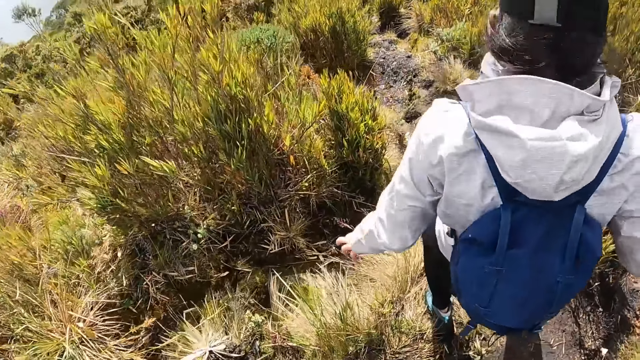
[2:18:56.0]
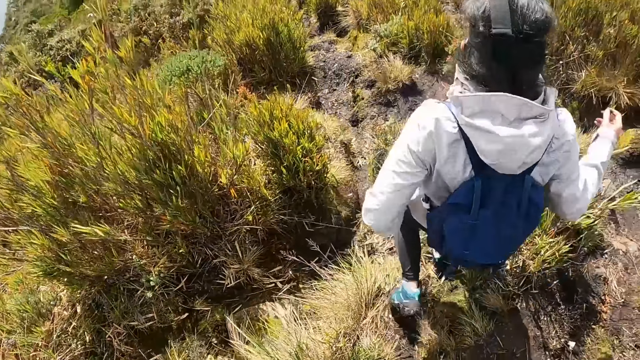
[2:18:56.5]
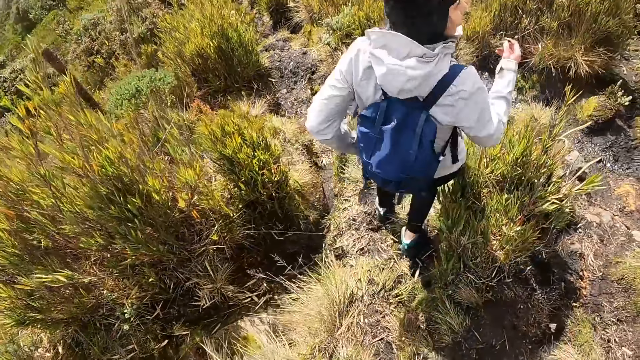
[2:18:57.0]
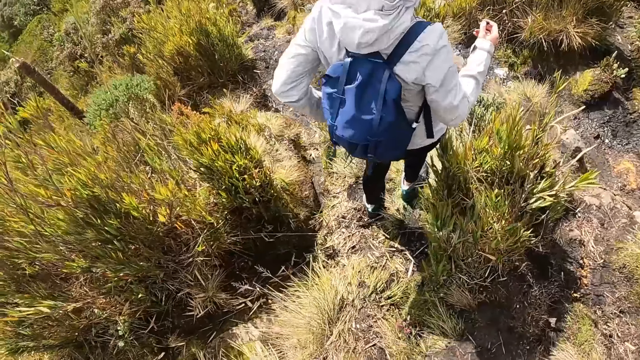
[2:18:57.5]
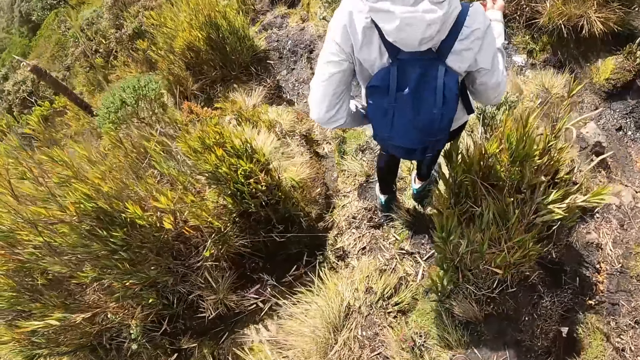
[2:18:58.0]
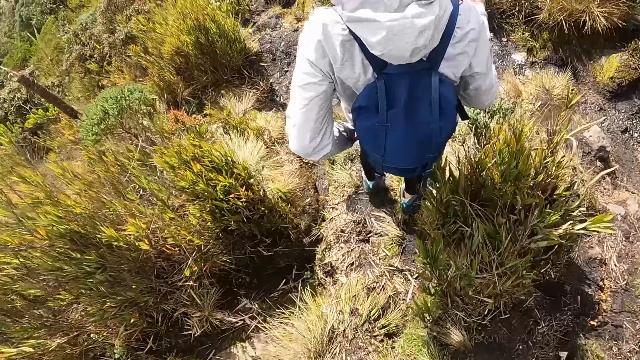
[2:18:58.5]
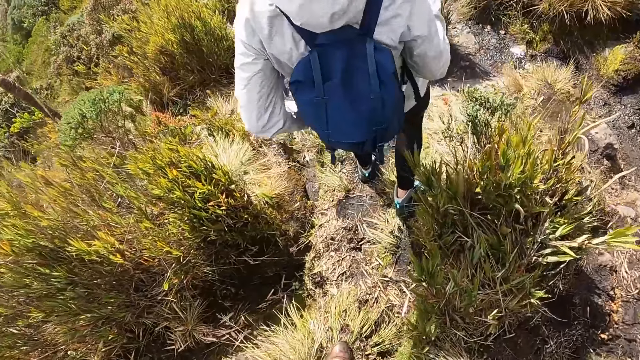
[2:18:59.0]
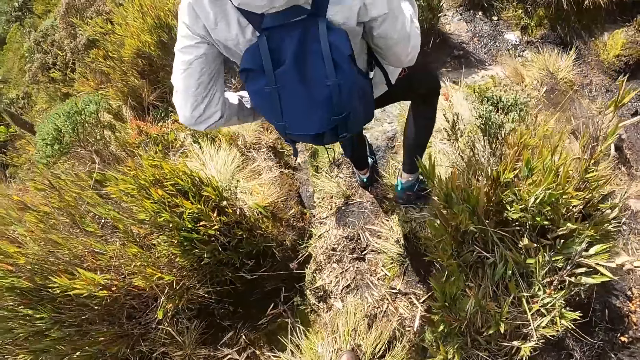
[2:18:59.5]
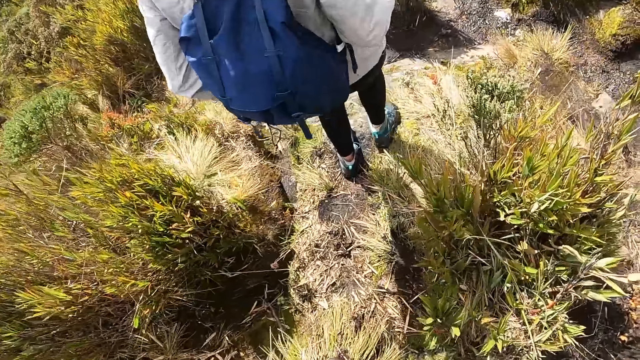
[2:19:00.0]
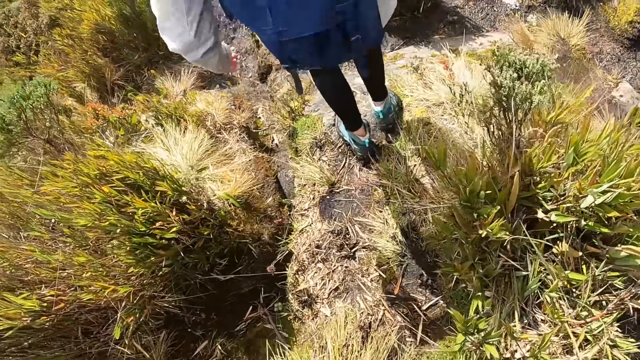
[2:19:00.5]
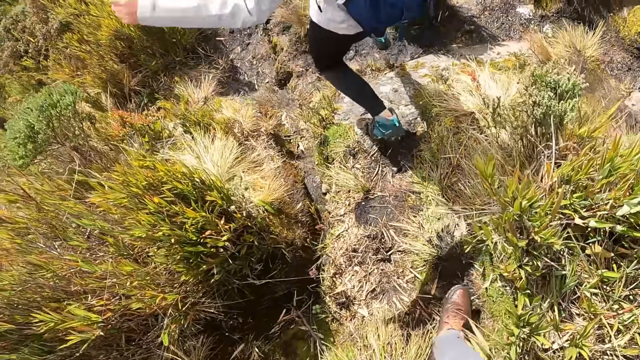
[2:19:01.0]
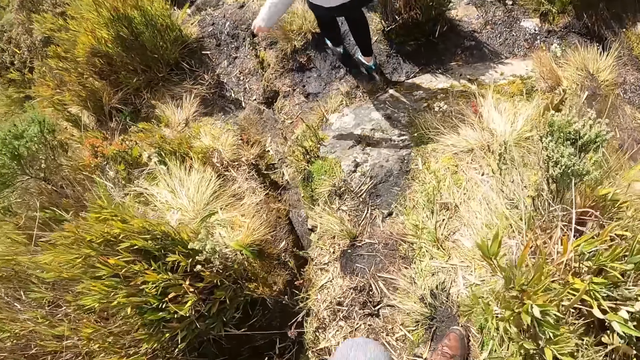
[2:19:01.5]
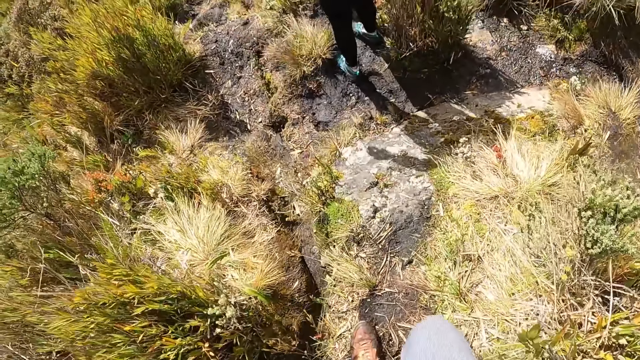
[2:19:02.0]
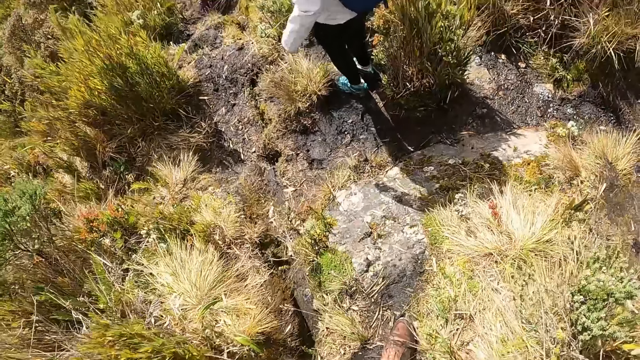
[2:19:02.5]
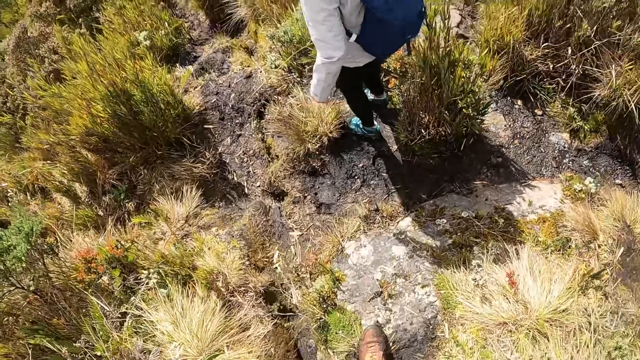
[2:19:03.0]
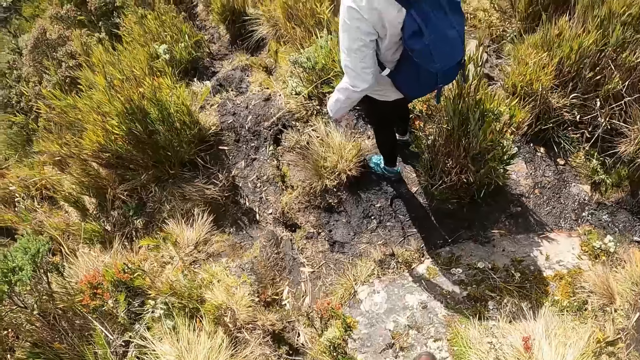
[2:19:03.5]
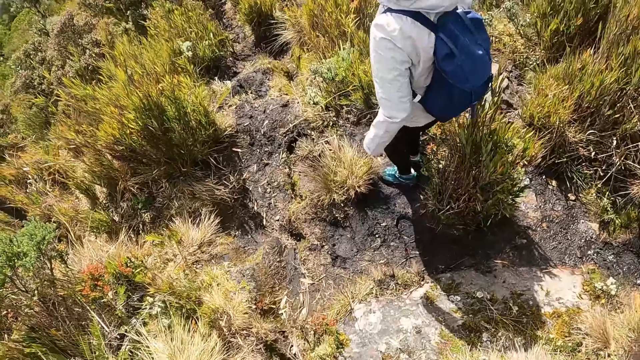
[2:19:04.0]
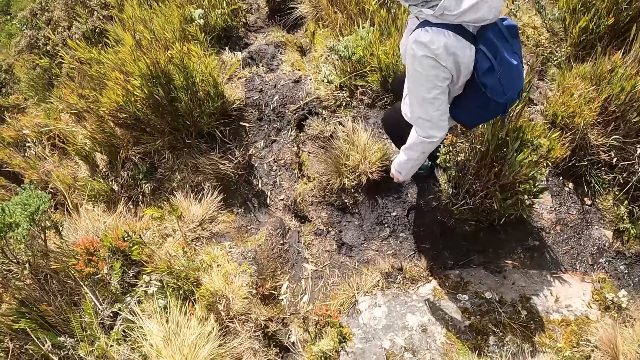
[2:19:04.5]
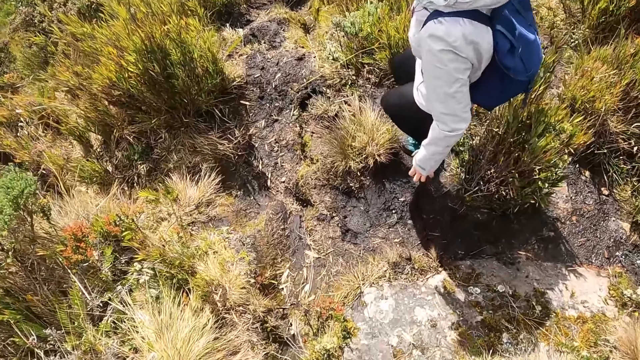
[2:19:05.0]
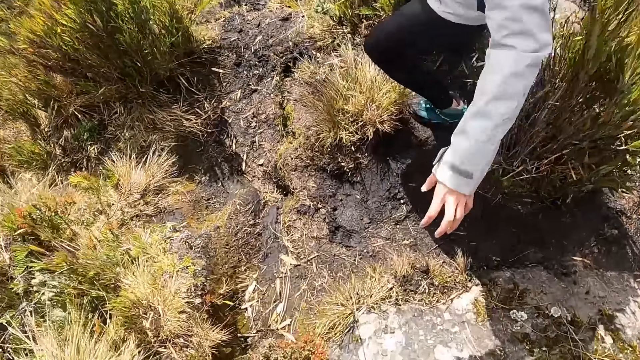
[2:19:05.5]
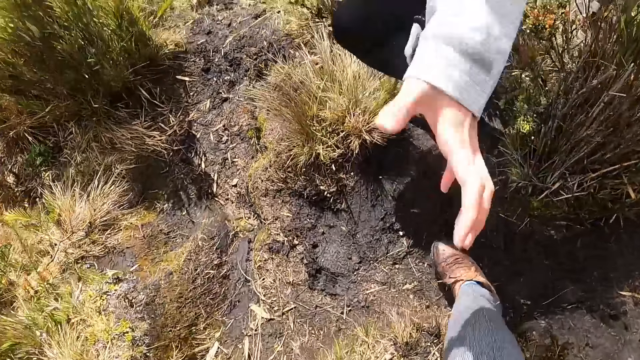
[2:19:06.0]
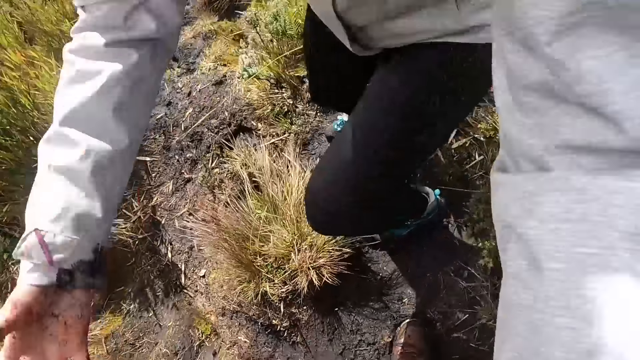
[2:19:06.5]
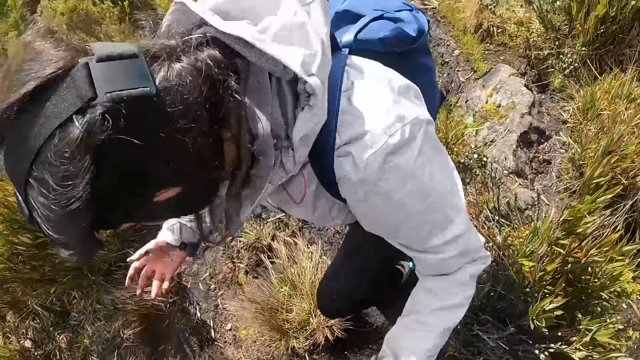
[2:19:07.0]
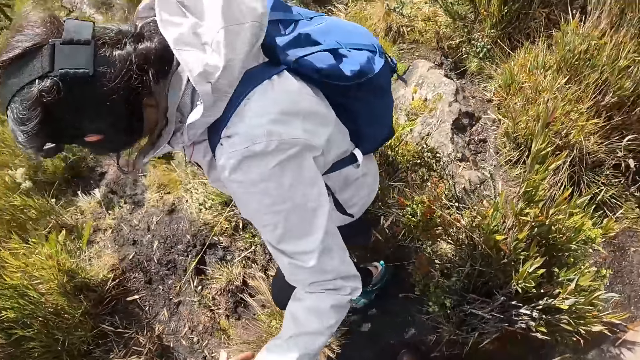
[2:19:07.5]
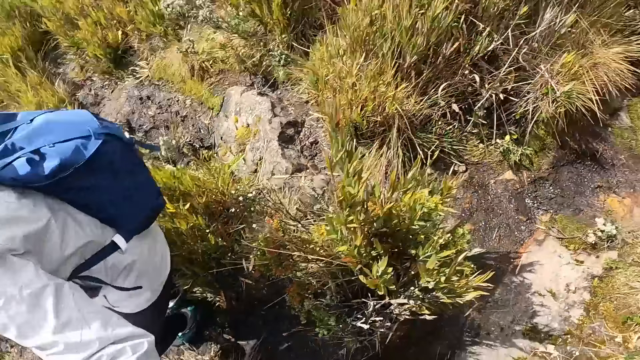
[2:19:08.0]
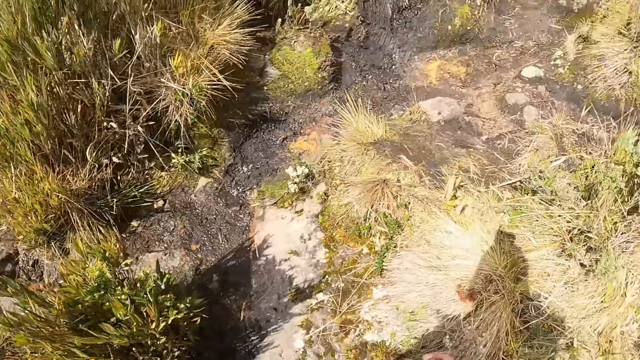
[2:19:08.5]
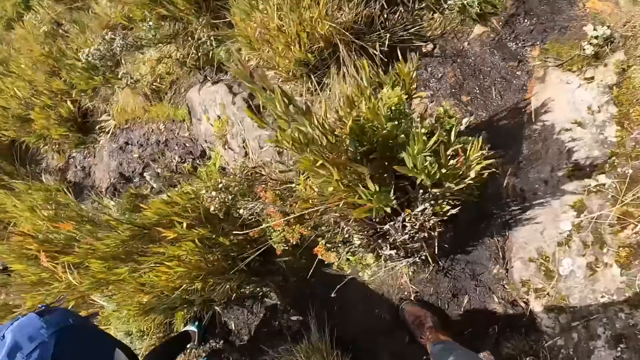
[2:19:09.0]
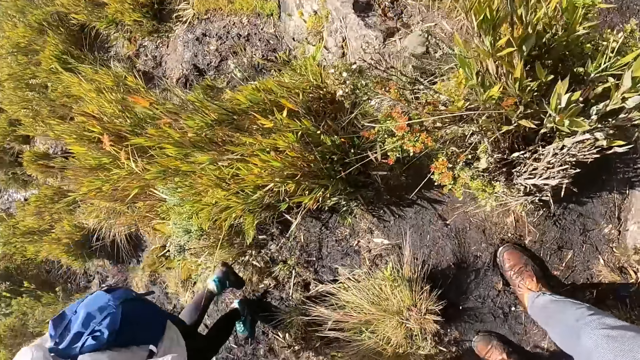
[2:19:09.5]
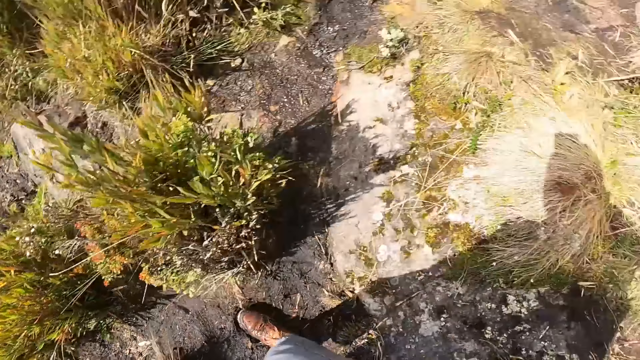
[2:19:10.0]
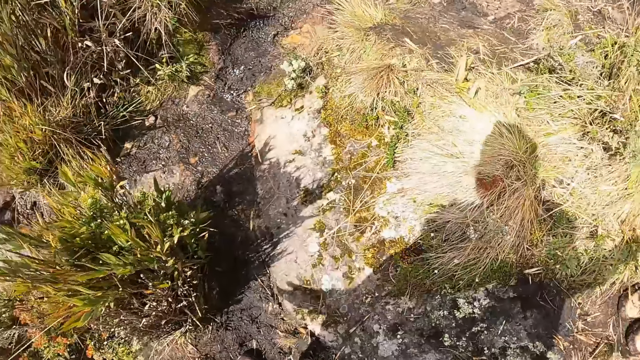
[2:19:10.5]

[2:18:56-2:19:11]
The woman touches her left lap with her left hand. The woman walks. The camera wearer walks. The woman holds the camera wearer with both hands.

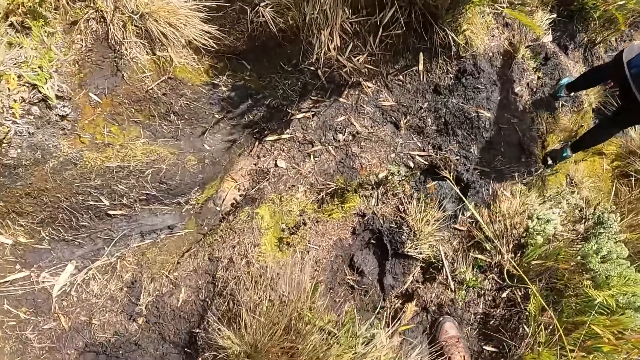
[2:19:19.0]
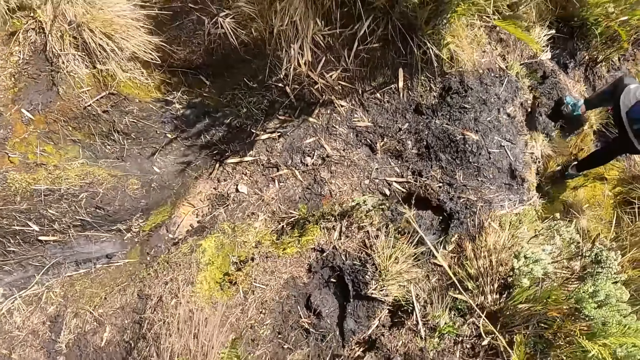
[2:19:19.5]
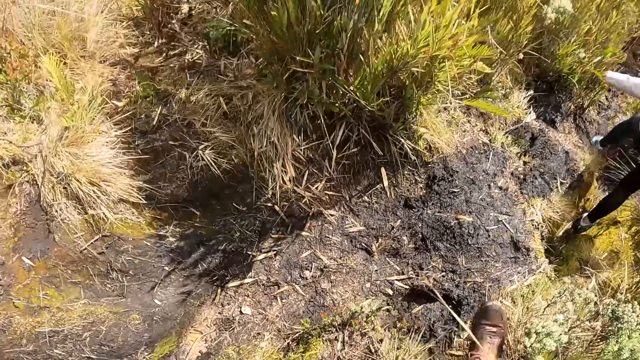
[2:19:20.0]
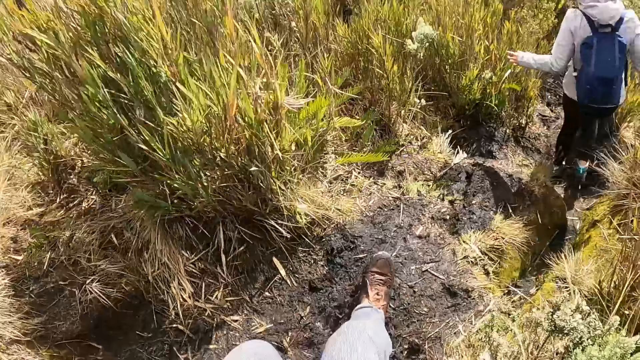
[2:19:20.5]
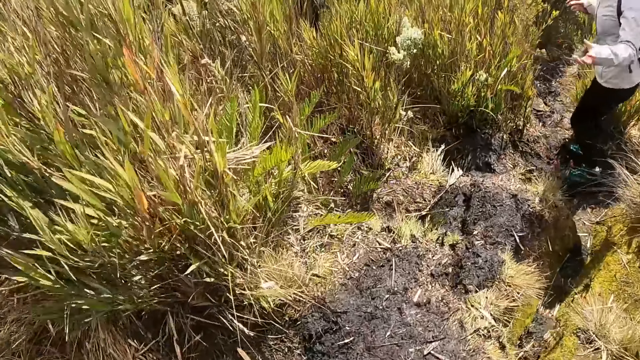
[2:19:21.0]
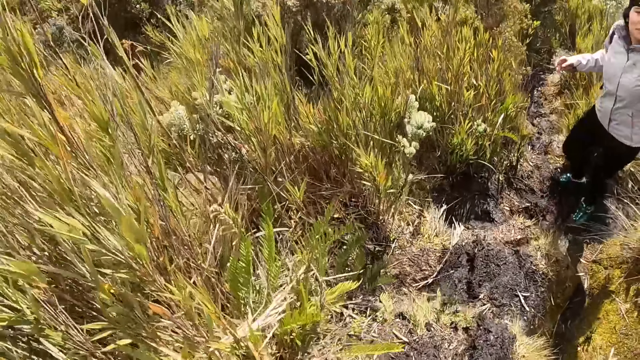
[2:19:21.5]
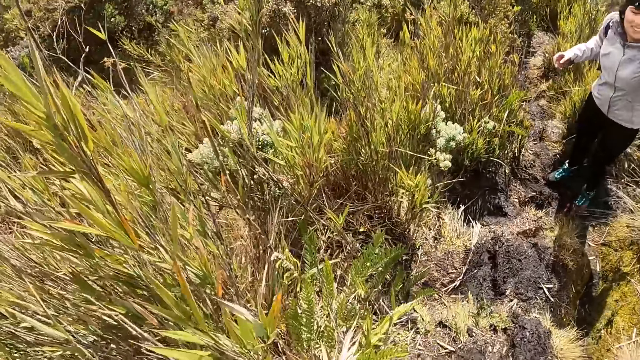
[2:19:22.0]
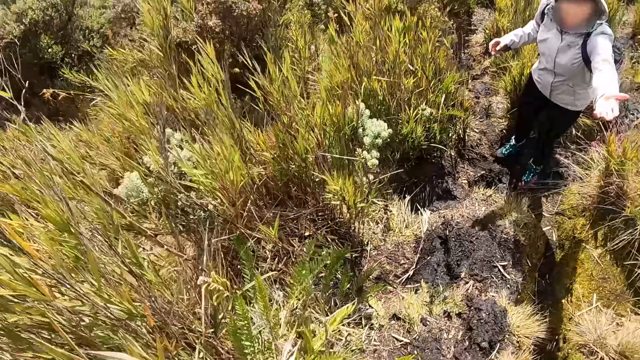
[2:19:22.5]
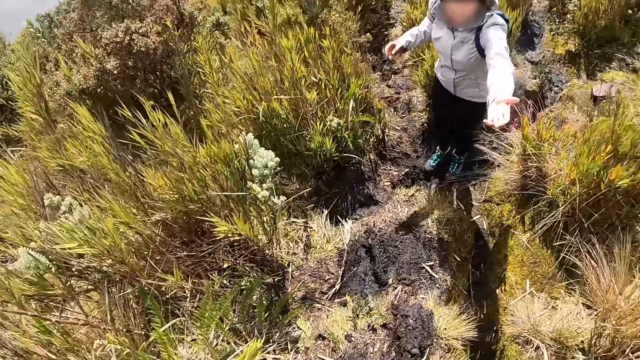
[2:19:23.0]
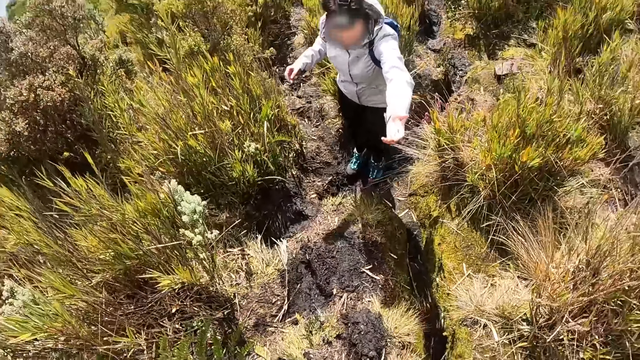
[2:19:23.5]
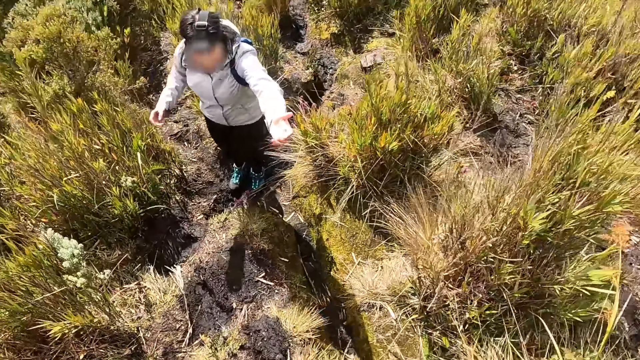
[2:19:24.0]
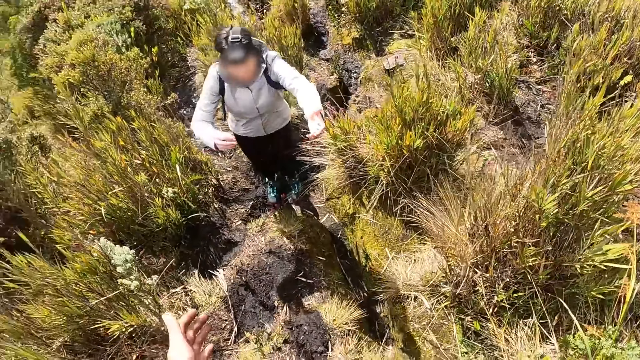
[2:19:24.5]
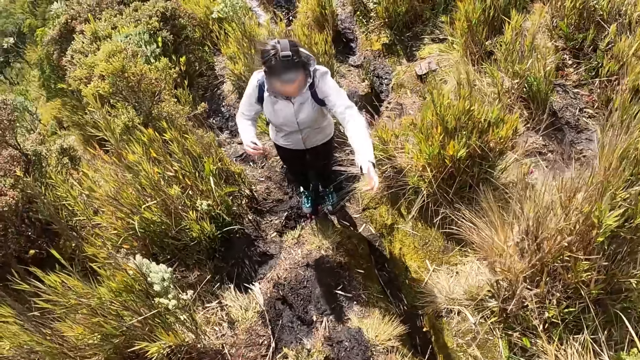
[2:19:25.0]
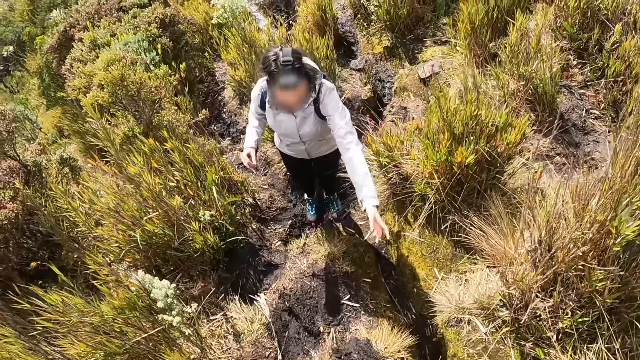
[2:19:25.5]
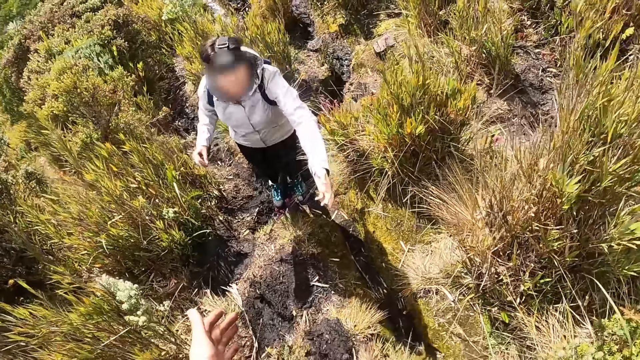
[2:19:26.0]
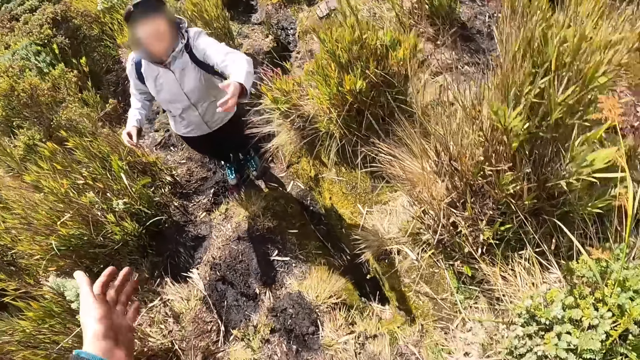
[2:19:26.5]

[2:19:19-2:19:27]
The woman interacts with the camera wearer. The woman stretches her left hand towards the camera wearer.
